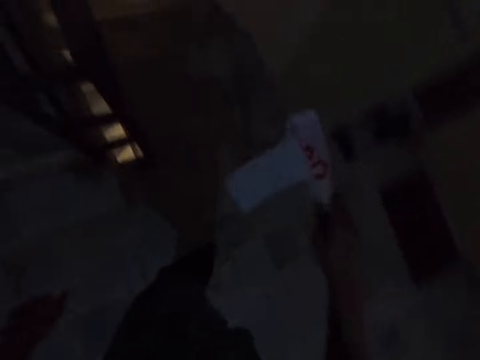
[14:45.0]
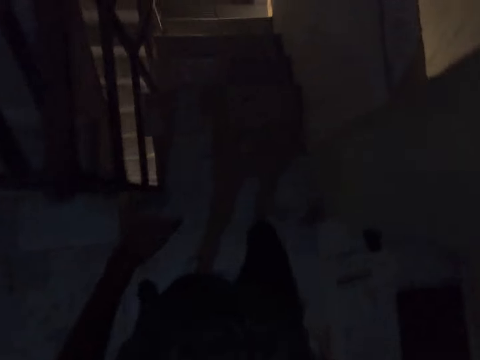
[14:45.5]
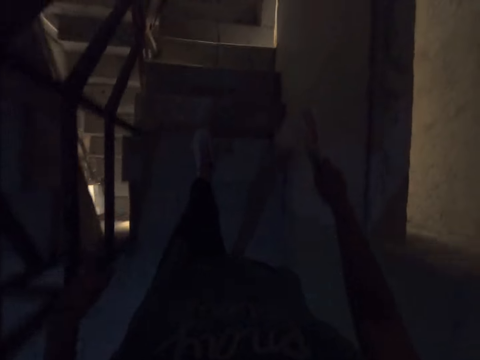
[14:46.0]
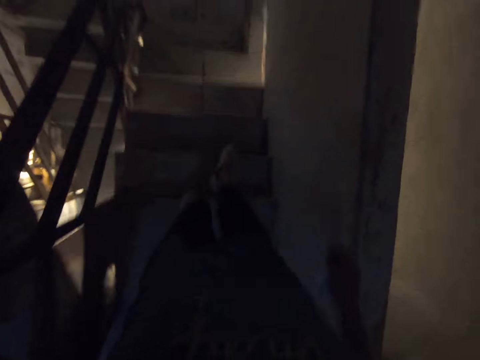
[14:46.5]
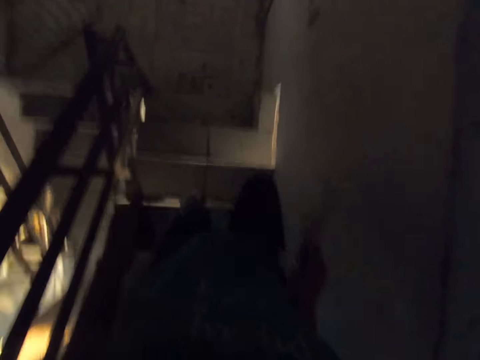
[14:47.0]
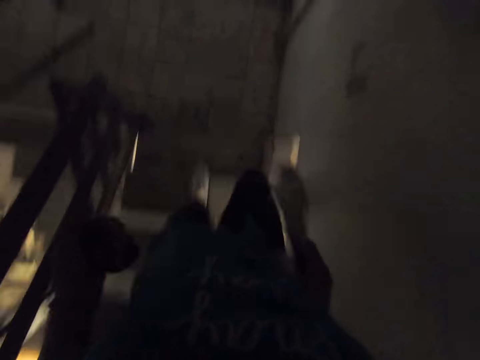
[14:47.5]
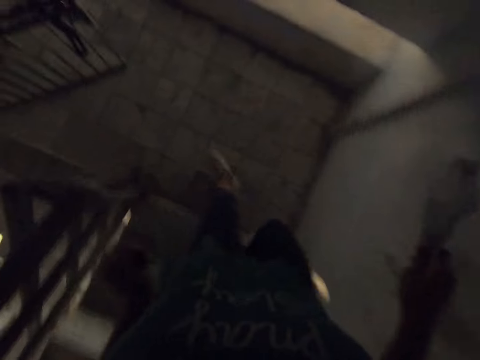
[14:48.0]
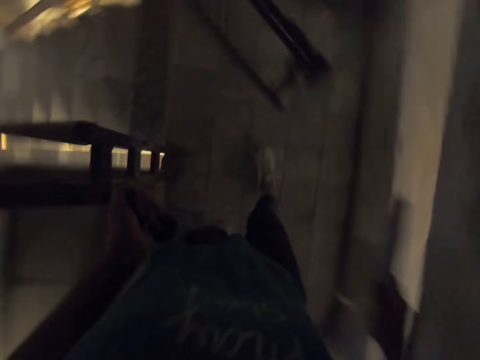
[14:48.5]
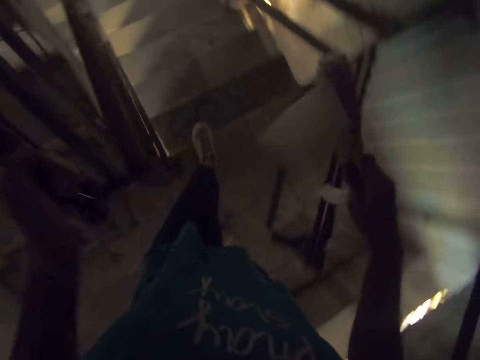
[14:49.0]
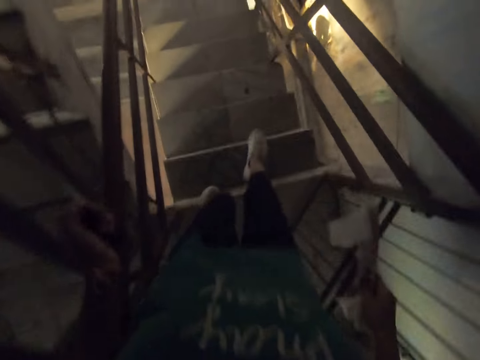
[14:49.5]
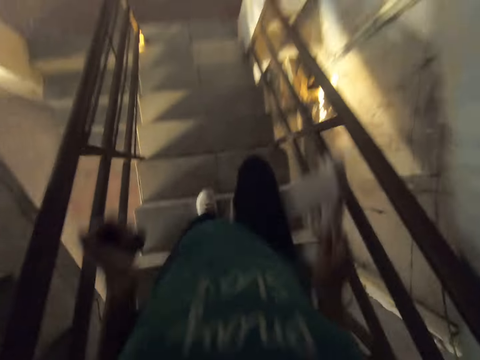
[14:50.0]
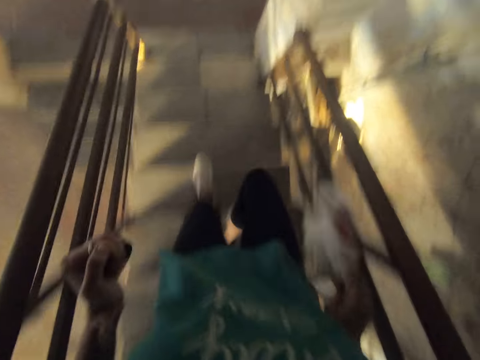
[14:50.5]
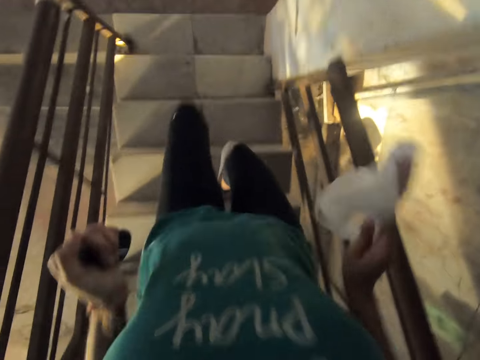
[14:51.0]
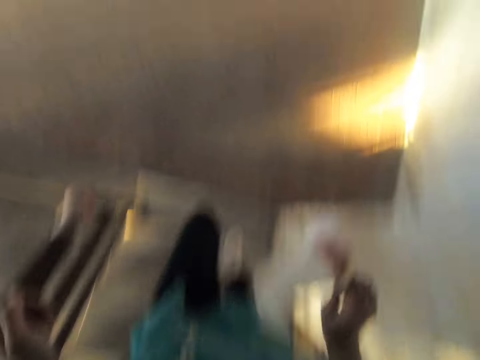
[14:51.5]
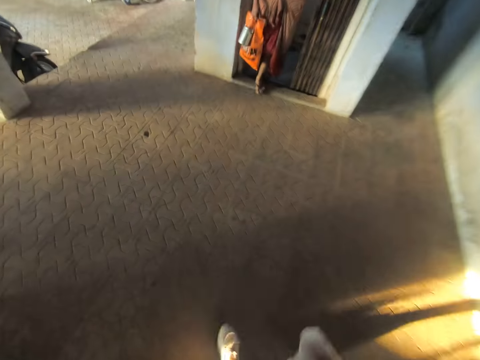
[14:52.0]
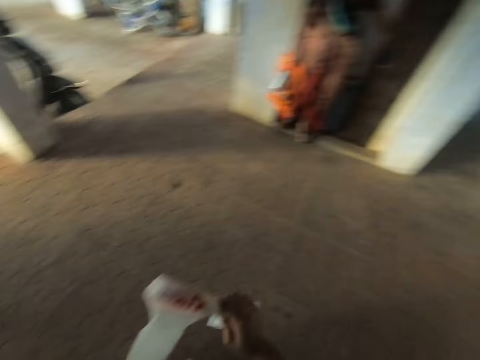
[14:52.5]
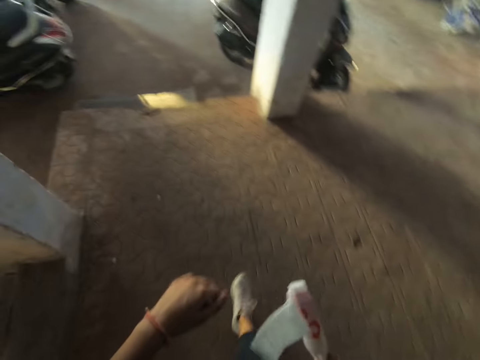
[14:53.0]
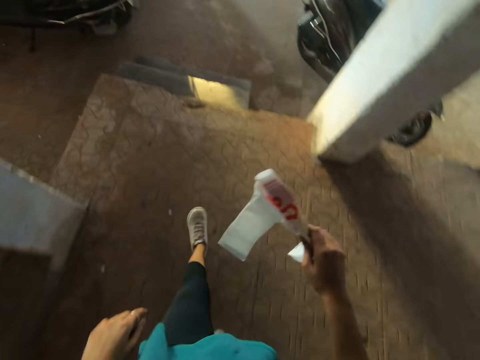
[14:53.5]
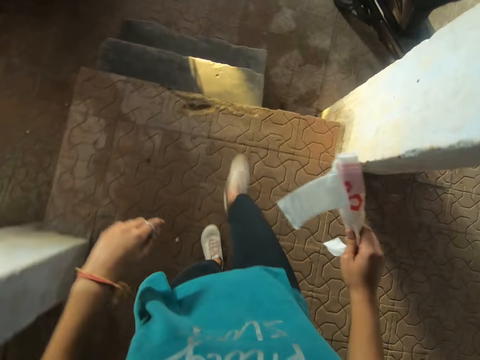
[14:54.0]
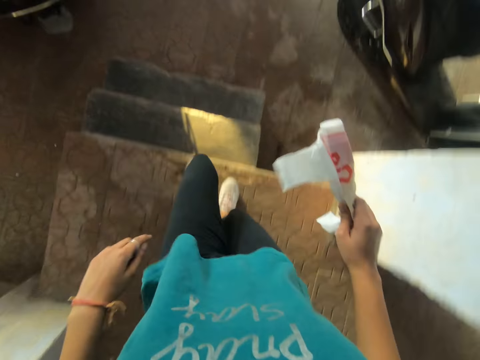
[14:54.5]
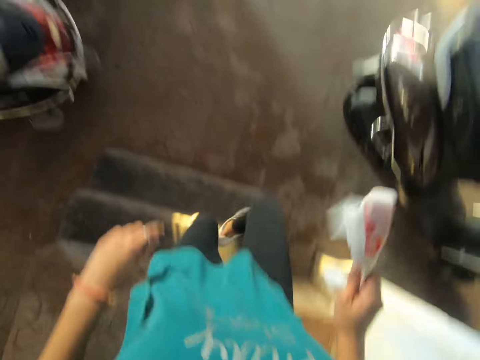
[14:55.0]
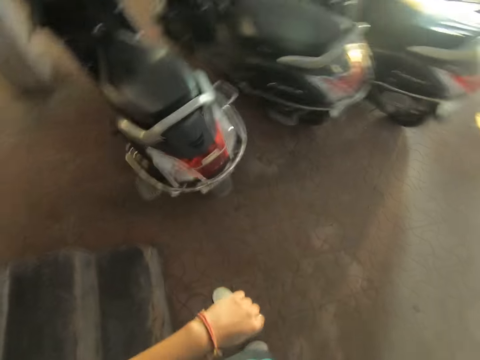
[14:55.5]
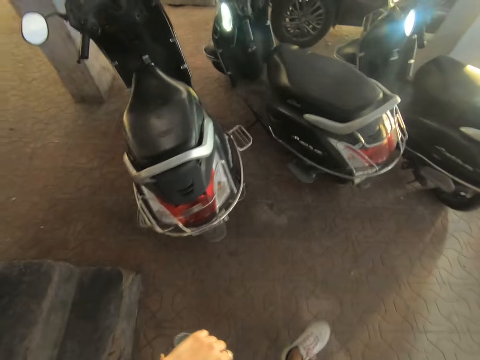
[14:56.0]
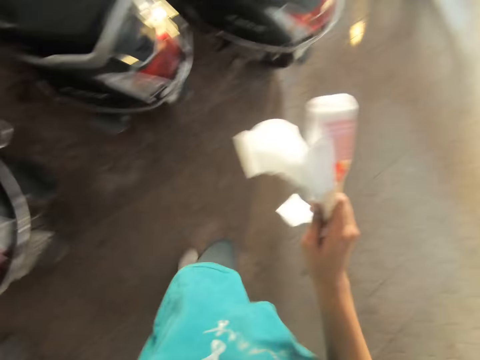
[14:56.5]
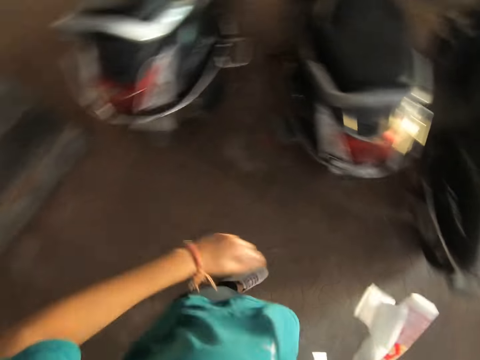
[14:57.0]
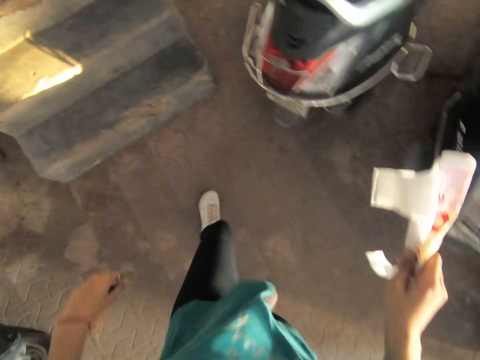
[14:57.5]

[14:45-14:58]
The camera wearer walks down a staircase. They walk down the staircase into a parking lot.

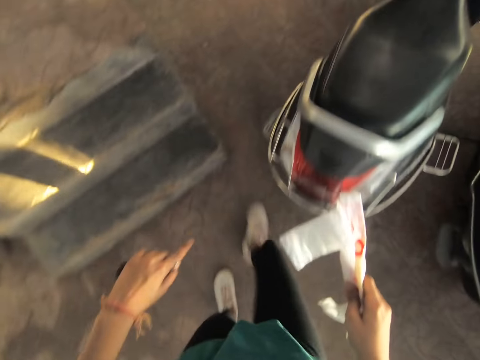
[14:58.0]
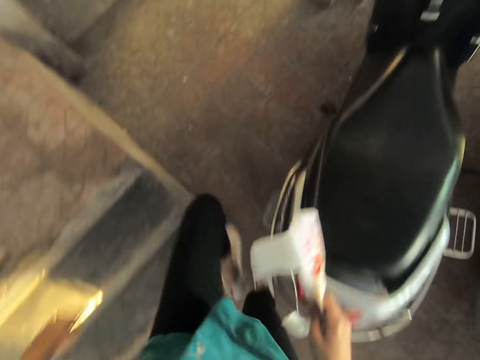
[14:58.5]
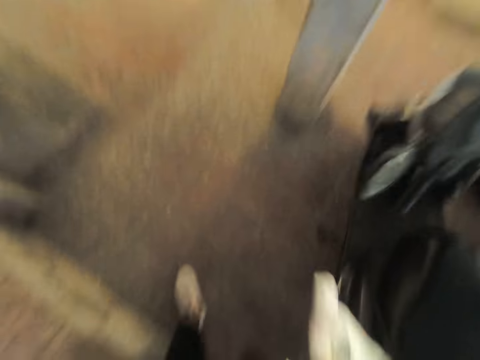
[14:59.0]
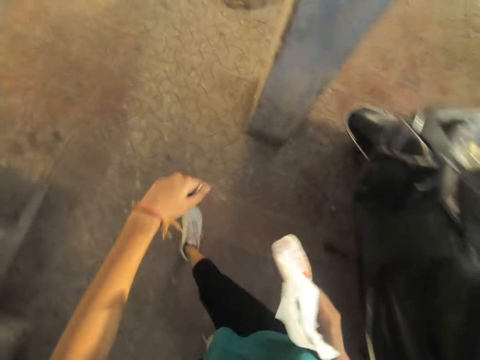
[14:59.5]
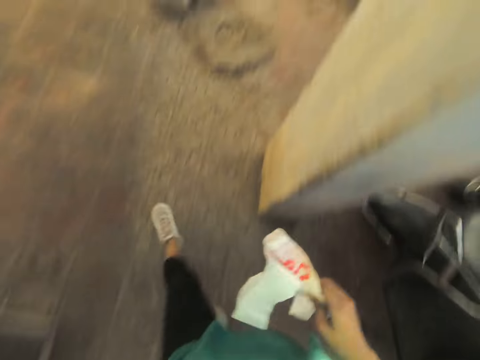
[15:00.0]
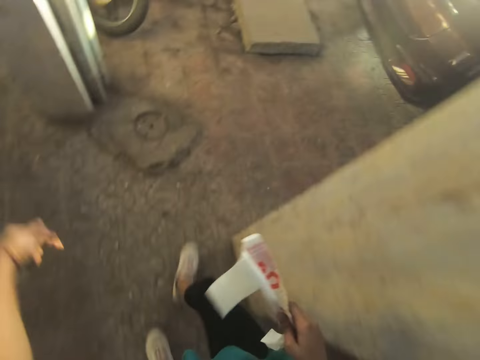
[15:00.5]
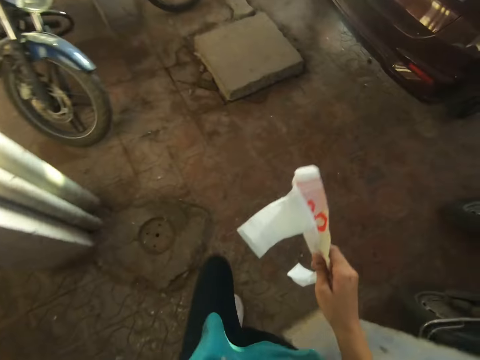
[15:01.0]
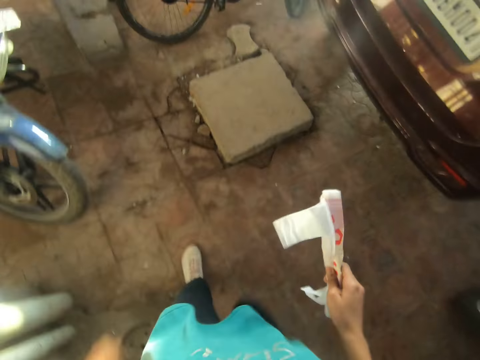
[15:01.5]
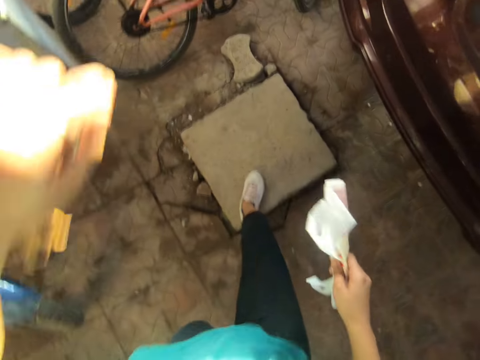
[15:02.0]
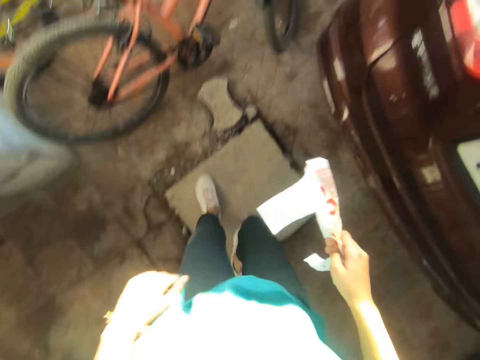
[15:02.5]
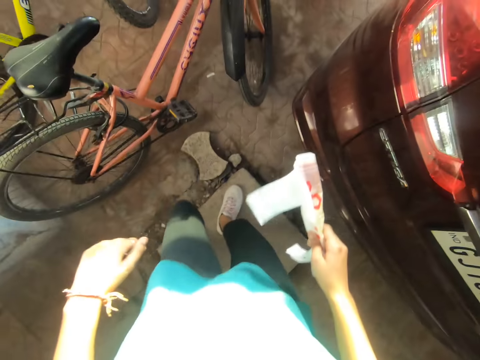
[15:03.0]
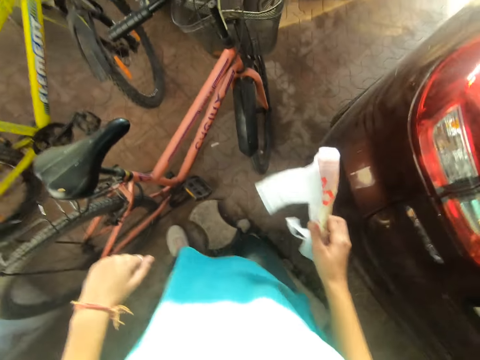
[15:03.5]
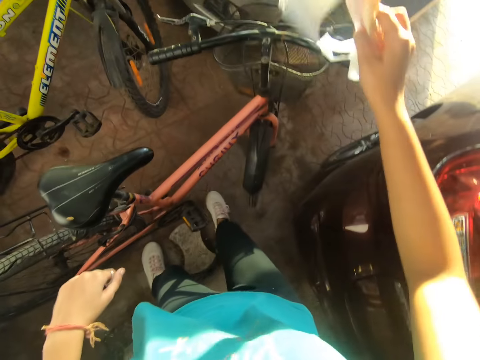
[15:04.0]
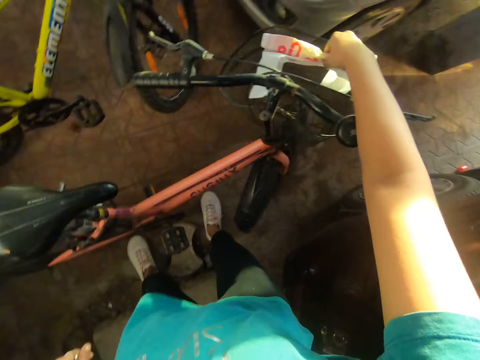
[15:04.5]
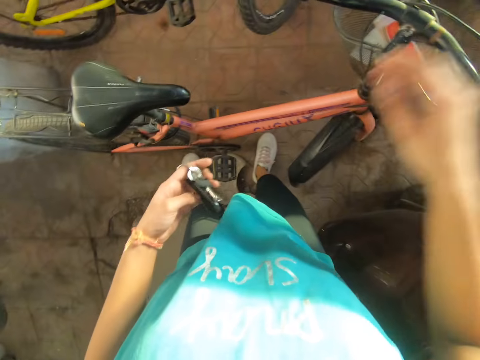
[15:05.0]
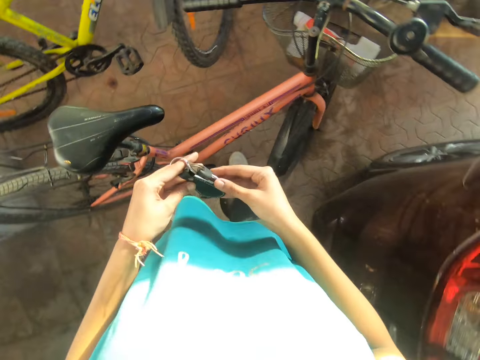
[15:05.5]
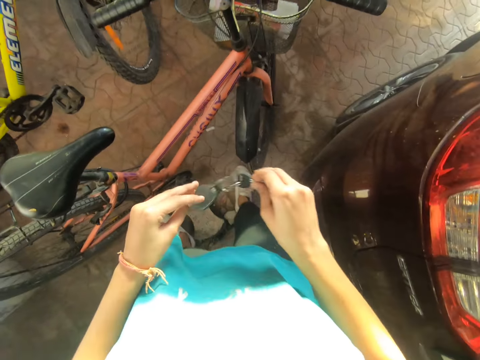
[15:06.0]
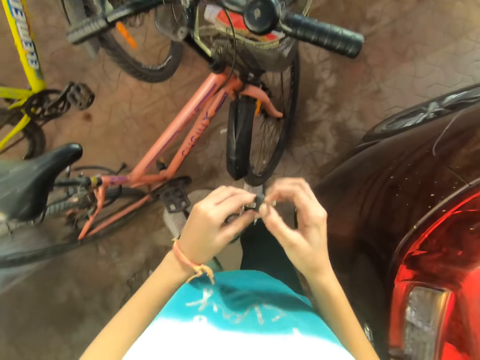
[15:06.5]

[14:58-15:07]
The camera wearer walks towards a bicycle in the parking lot. He walks on a foot slab. He drops the cellophane wrap in the bicycle's front carrier with his right hand. He passes the key from his left hand to his right hand.

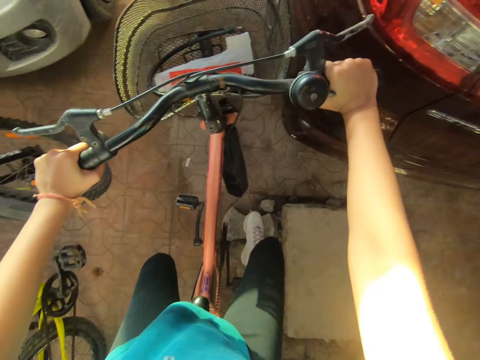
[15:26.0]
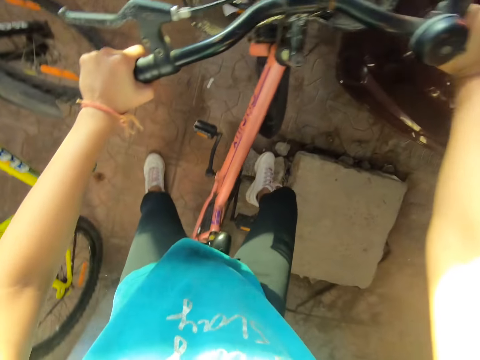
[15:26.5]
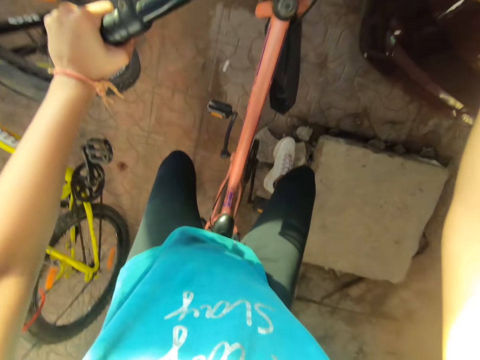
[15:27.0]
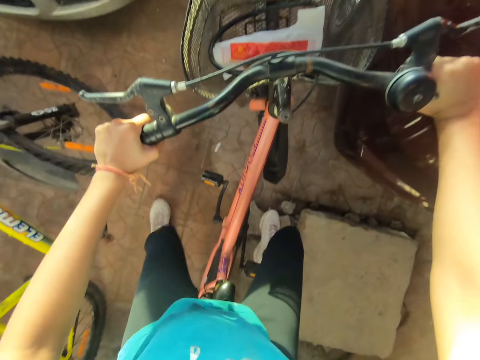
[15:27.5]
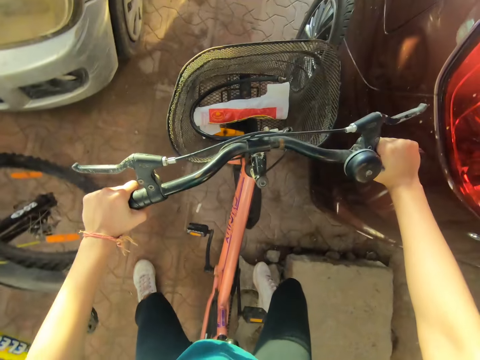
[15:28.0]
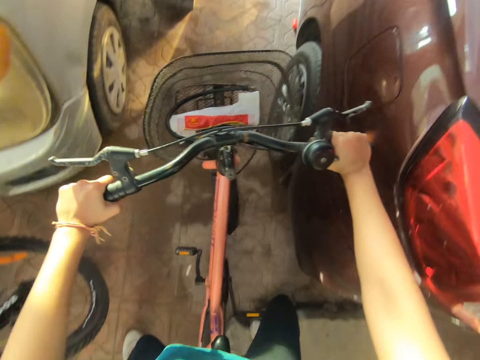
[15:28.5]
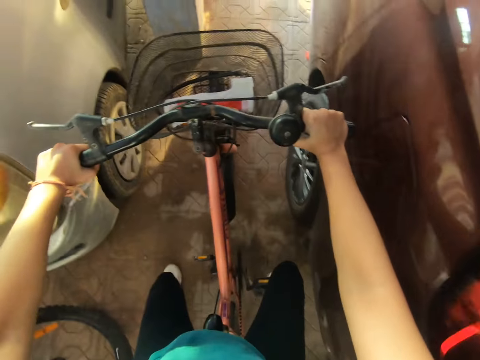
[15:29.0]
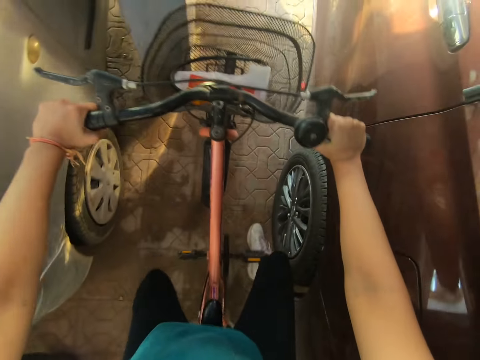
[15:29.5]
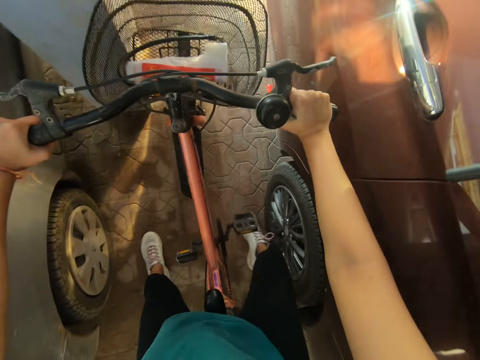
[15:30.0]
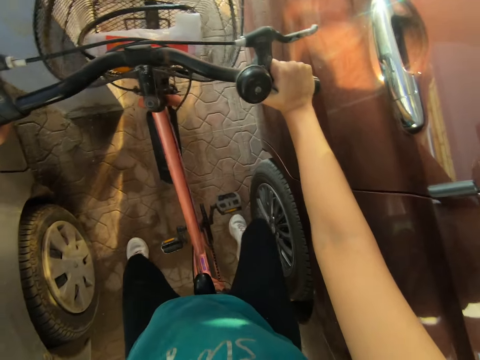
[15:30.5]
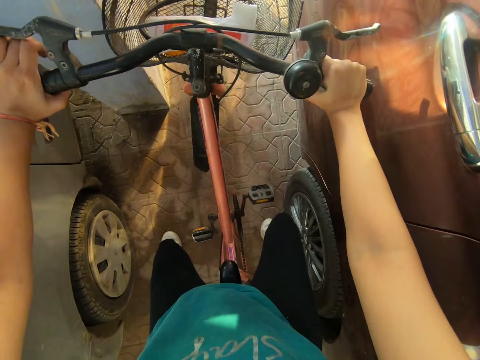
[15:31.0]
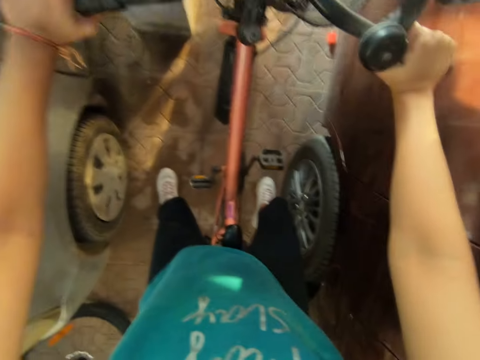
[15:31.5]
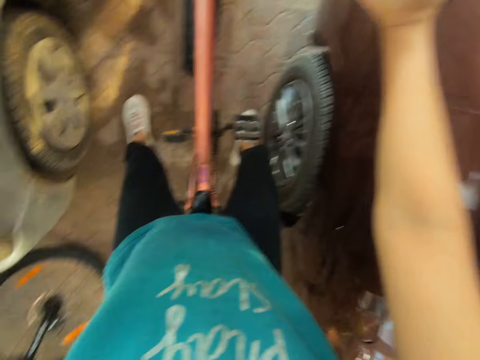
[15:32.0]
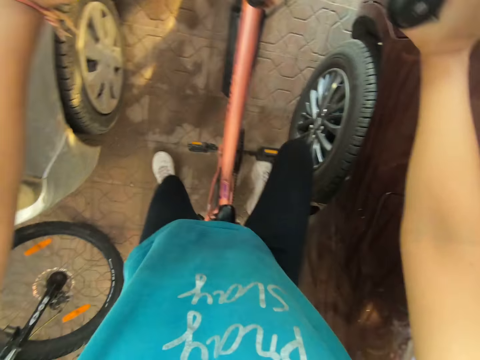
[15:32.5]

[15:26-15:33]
The camera wearer moves the bicycle forward with his hands on its handles. He rides on the bicycle.
